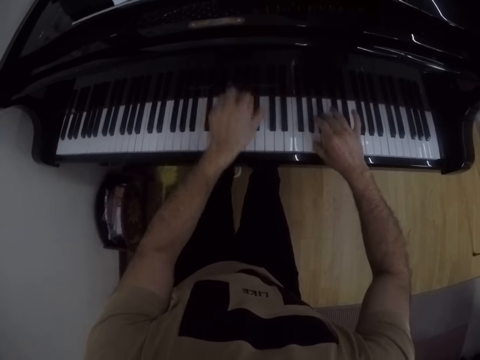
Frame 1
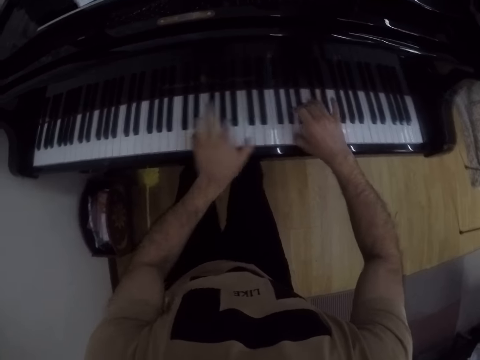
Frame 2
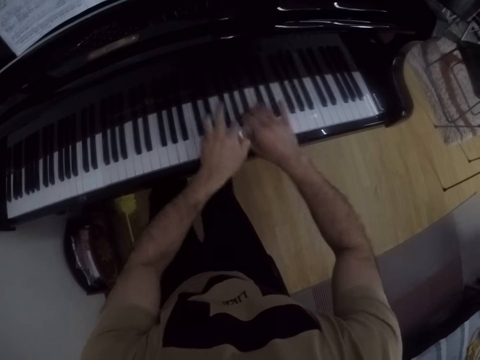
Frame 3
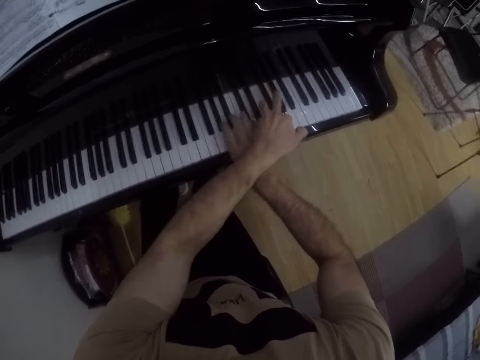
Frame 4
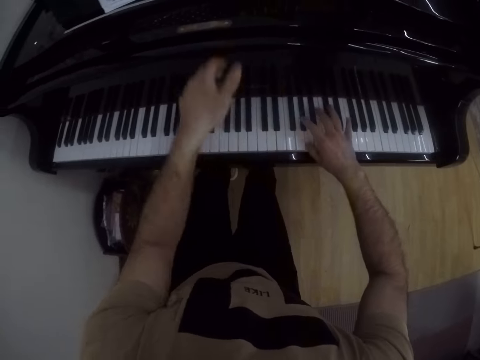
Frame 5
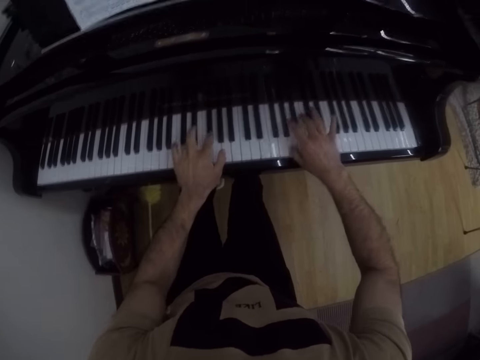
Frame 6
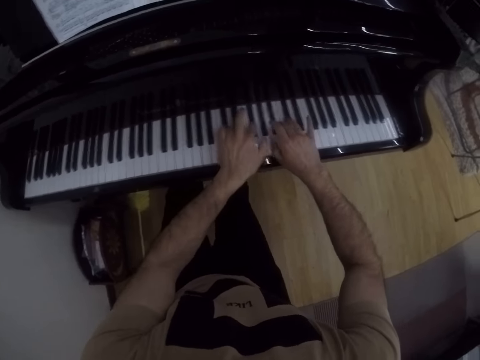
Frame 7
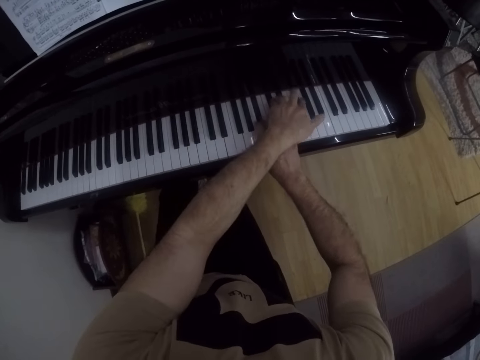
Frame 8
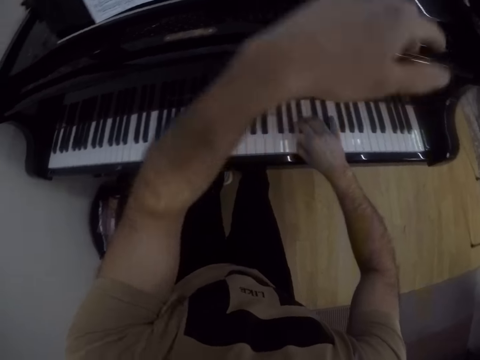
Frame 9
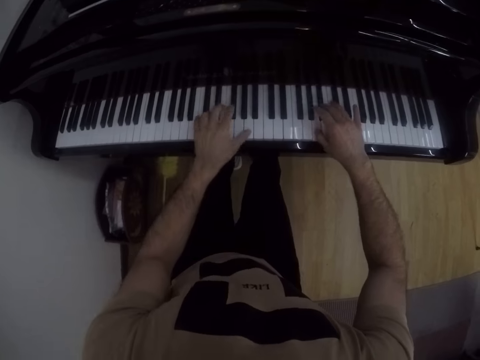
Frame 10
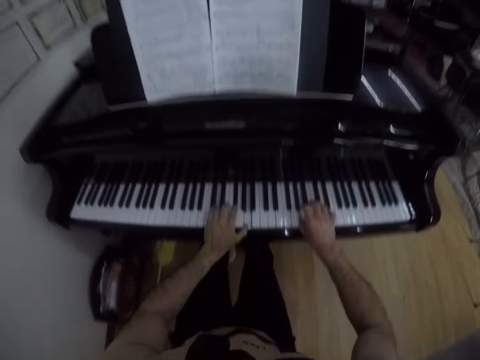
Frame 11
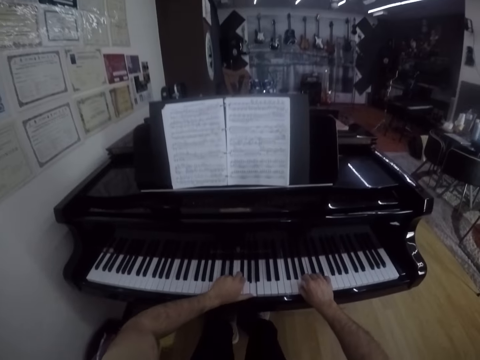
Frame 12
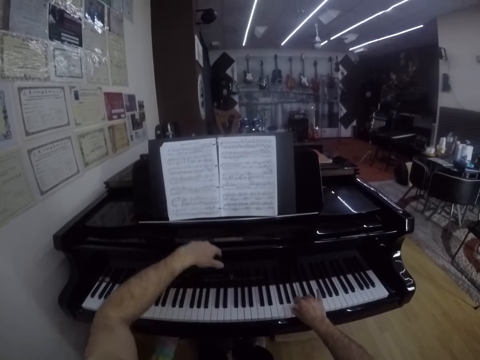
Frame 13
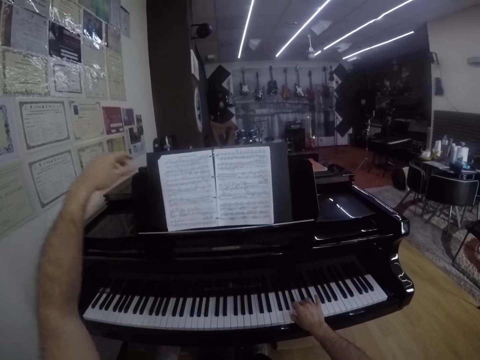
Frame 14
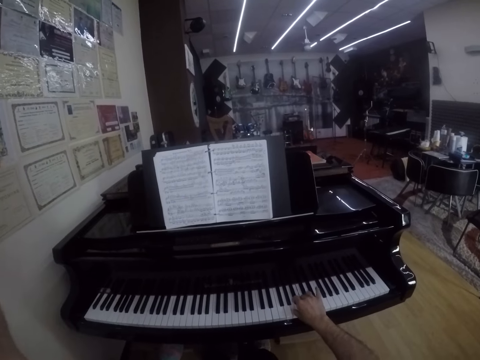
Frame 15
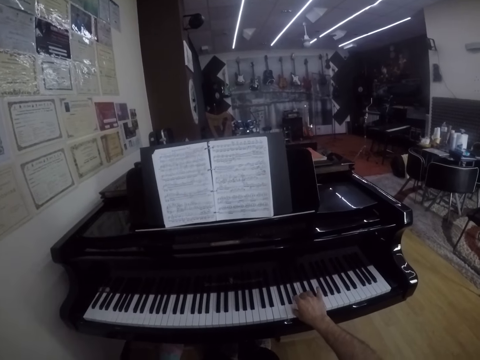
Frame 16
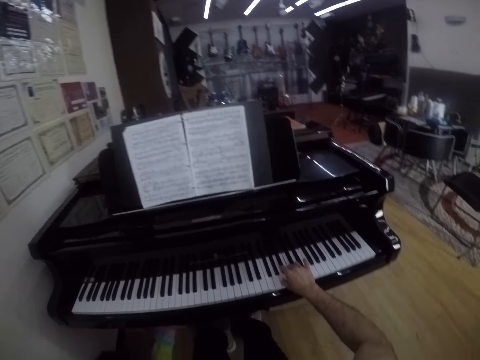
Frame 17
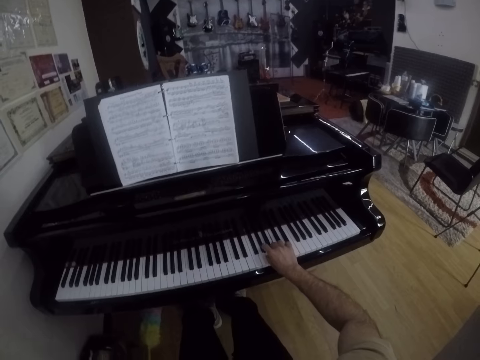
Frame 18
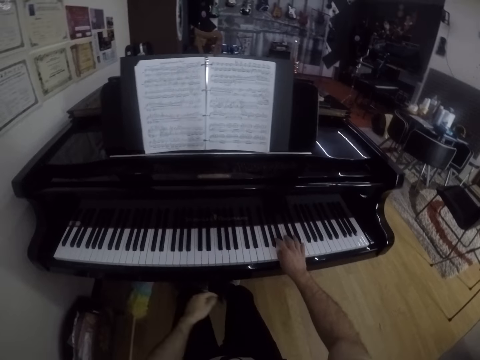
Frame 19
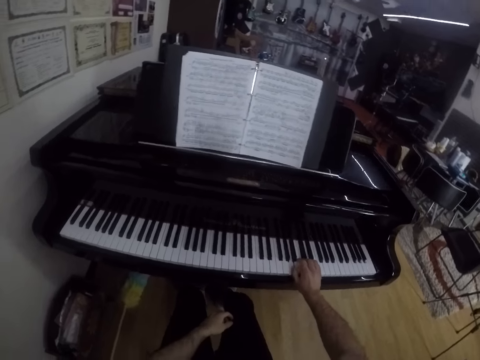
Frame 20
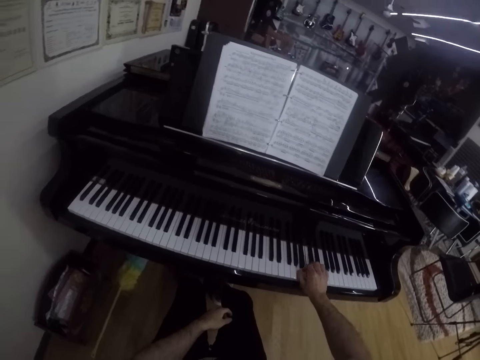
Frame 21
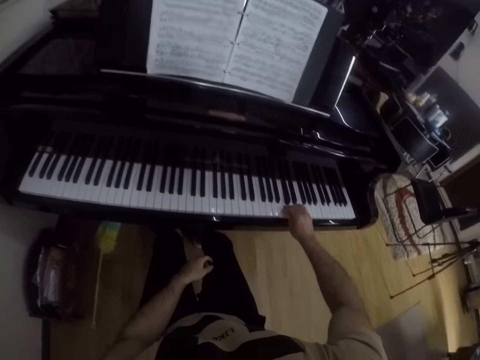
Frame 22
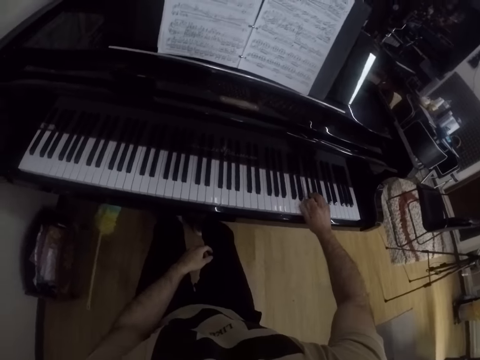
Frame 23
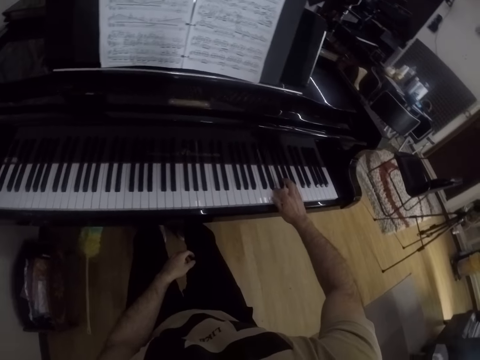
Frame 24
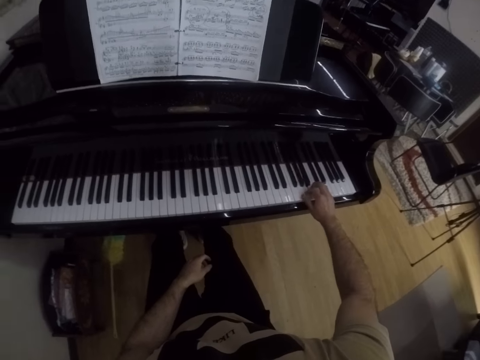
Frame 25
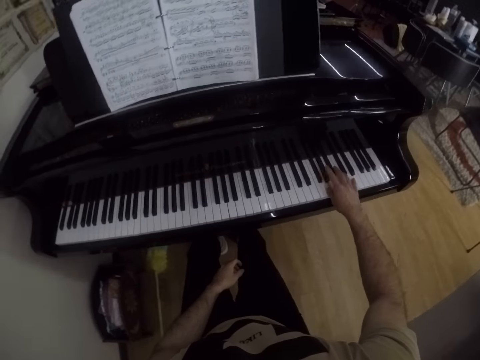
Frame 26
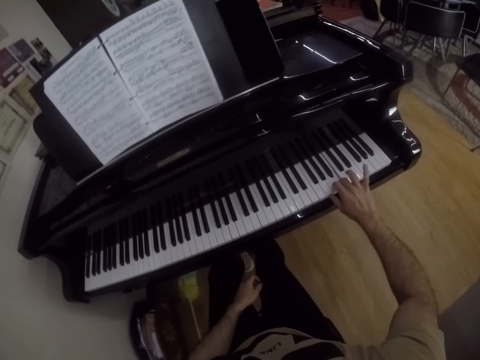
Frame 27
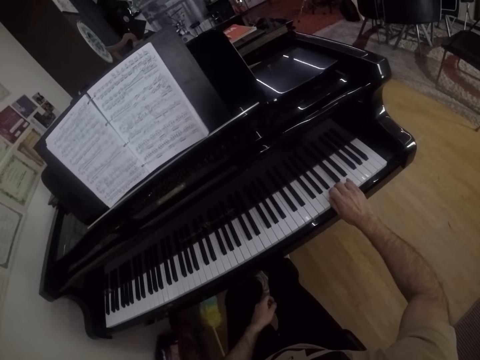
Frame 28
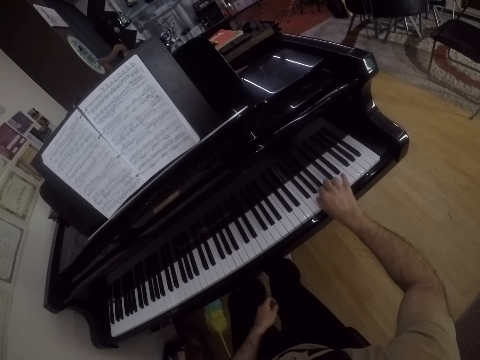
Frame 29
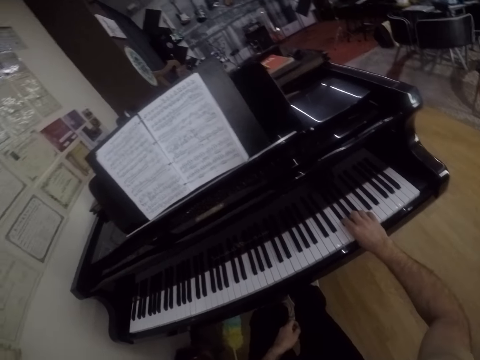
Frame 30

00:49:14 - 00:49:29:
The camera wearer lifts the left hand. He plays the keyboard with both hands. He lifts the left hand. He plays the keyboard with both hands. He gesticulates with his left hand and plays the grand piano with his right hand. He lifts the left hand from the keyboard. He drops his left hand on his left thigh and plays the grand piano with his right hand.

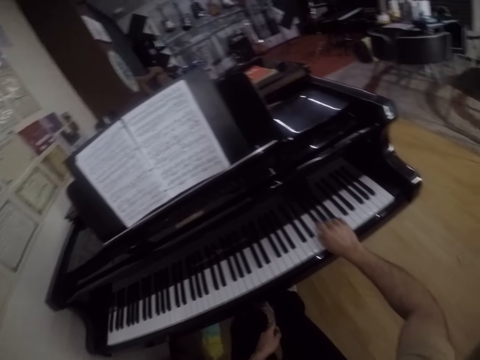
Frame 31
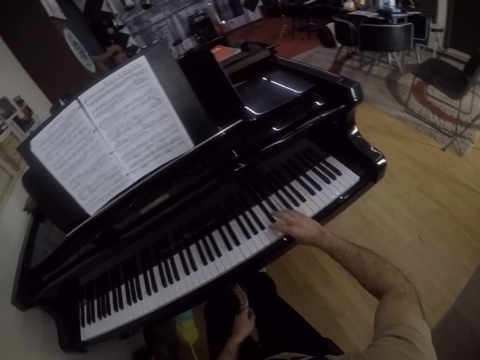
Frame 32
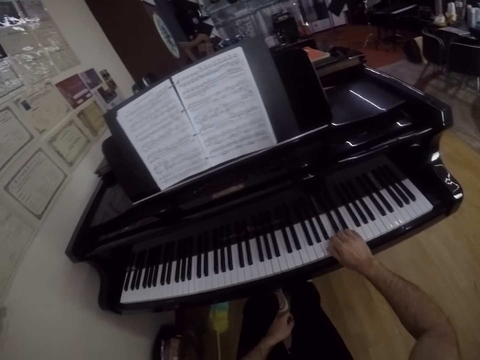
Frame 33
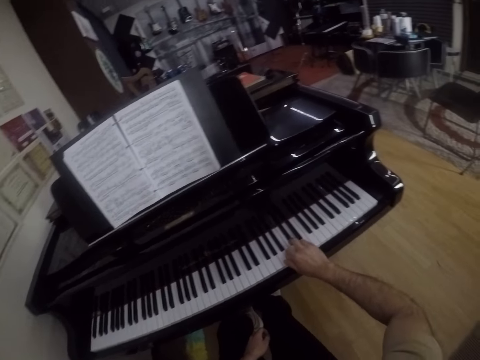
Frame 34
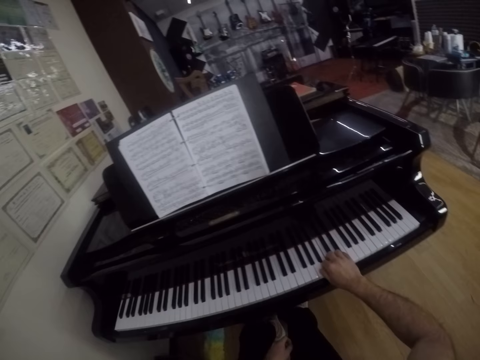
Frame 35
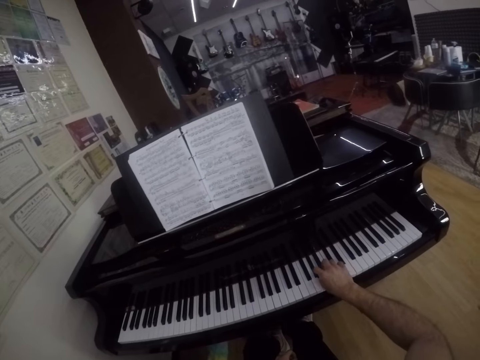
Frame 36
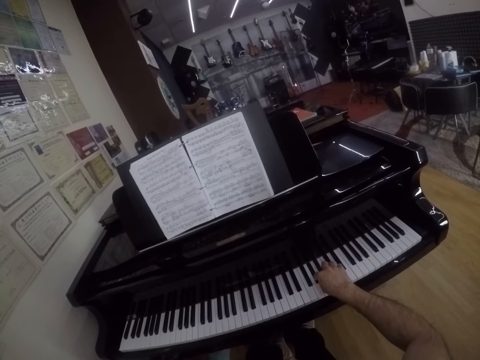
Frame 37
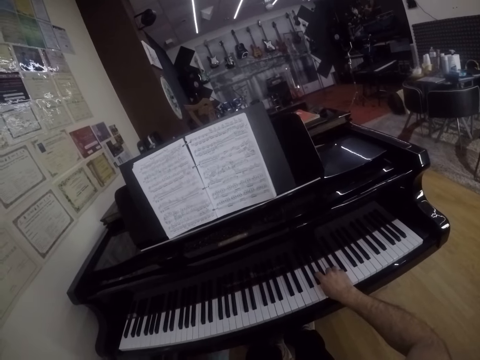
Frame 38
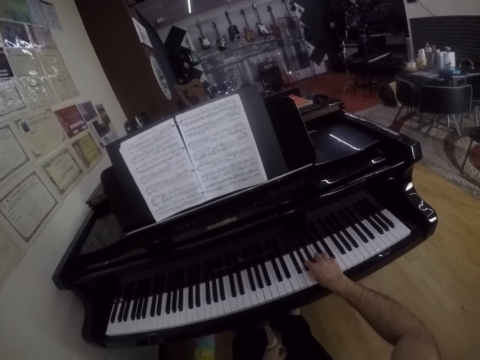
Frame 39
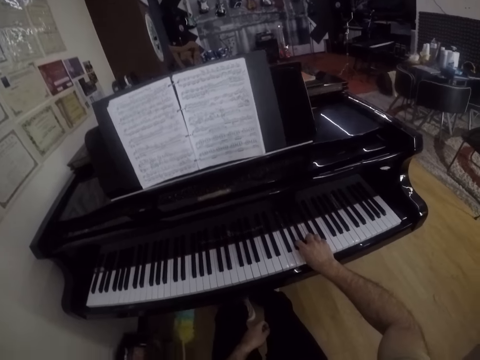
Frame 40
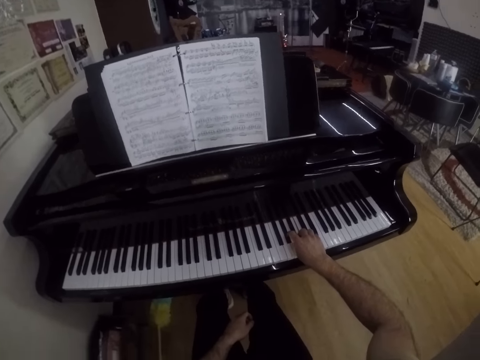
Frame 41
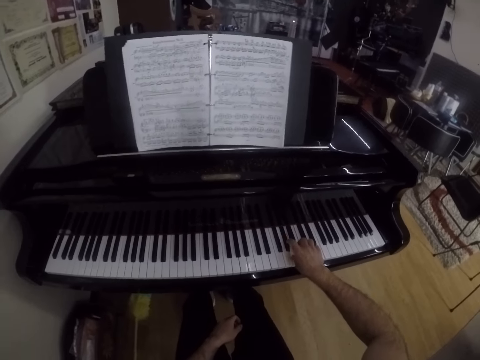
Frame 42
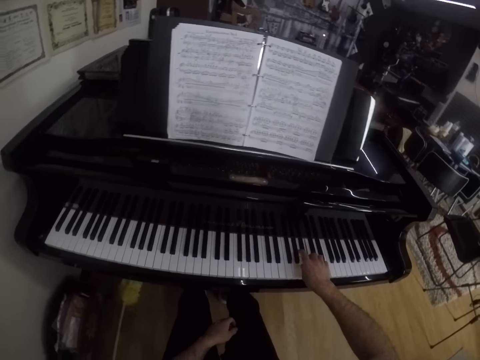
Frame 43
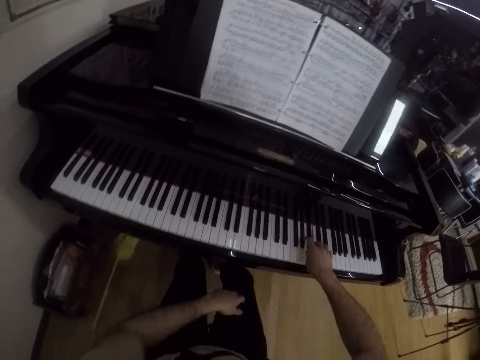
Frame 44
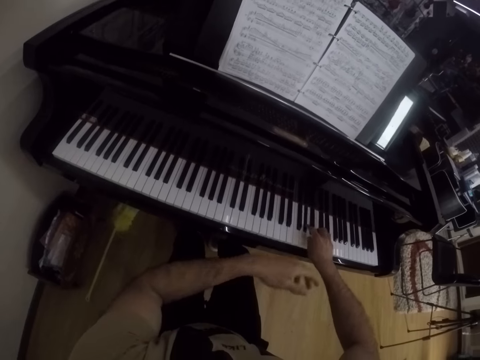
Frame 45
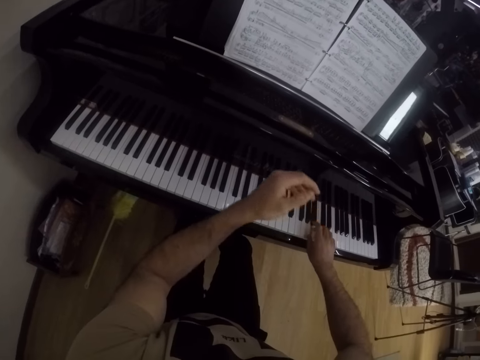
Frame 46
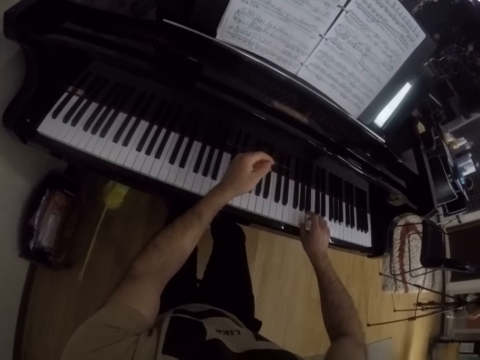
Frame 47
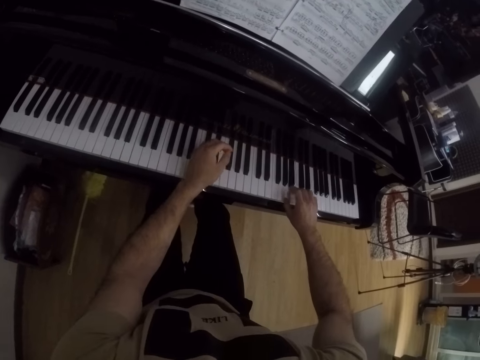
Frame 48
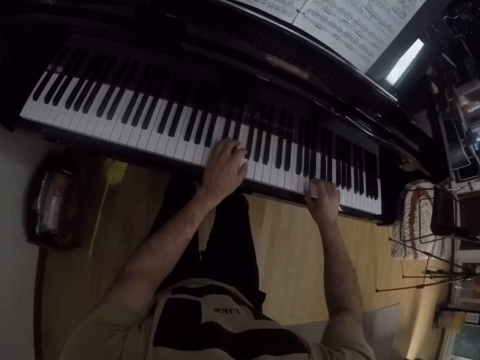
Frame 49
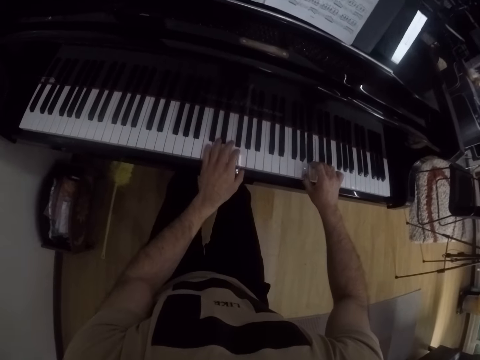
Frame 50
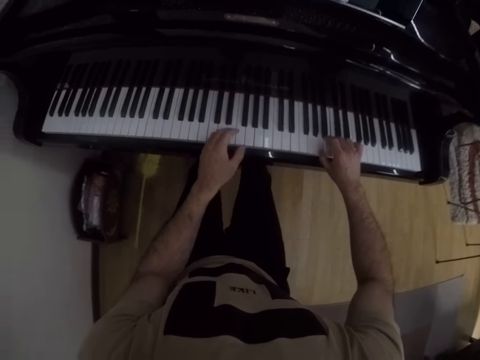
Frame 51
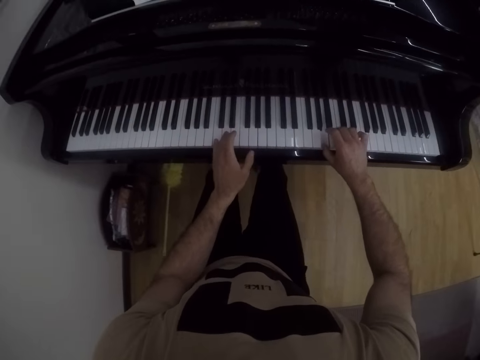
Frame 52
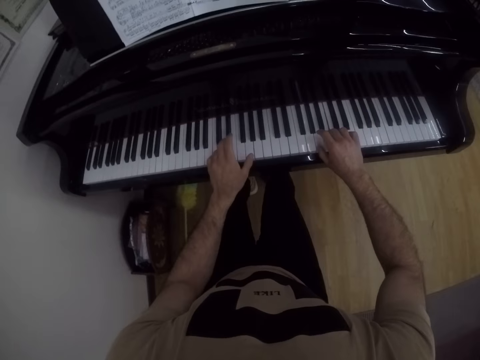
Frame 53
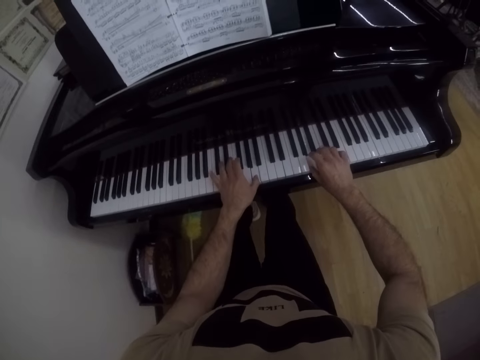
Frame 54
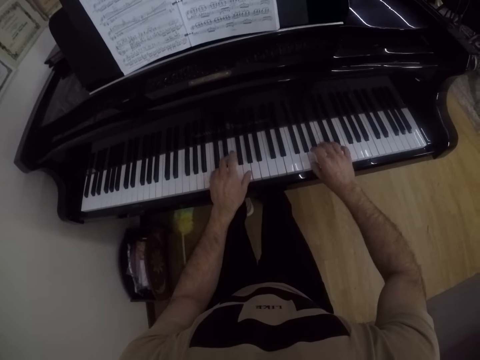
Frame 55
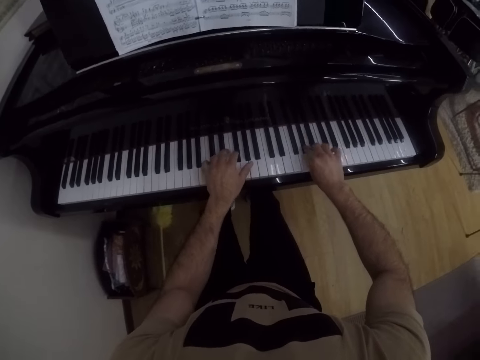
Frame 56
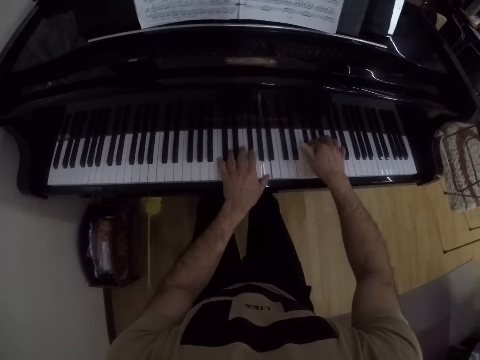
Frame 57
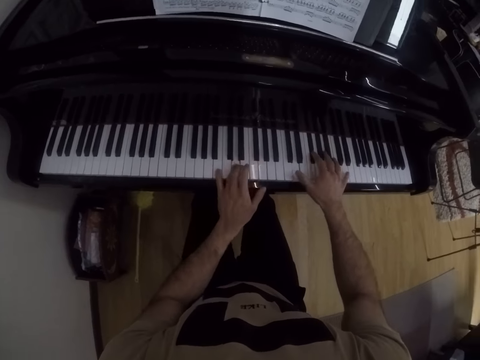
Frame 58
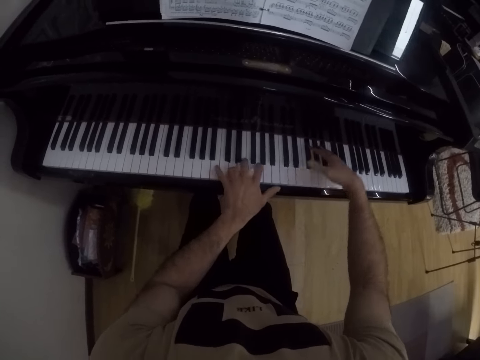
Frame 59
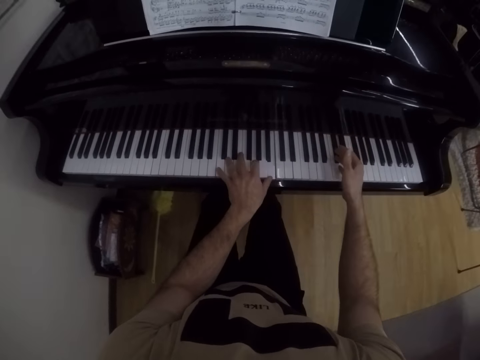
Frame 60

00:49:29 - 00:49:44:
The camera wearer plays the grand piano with both hands.
